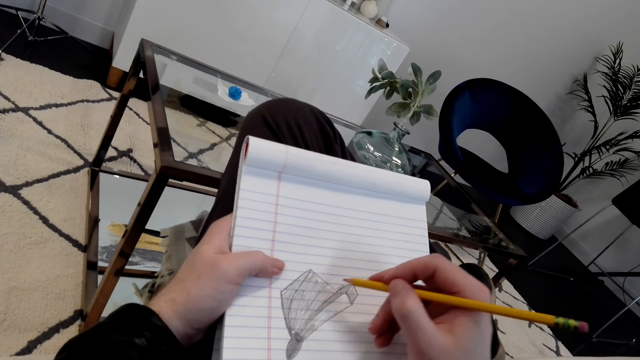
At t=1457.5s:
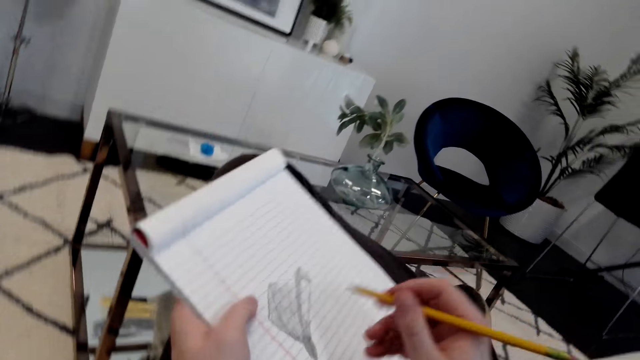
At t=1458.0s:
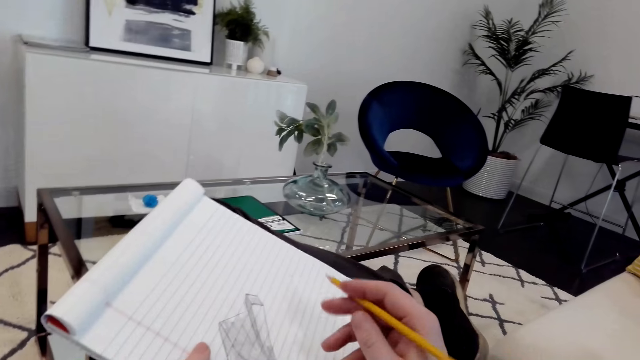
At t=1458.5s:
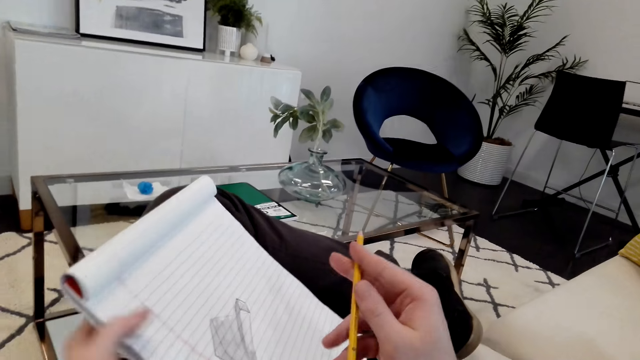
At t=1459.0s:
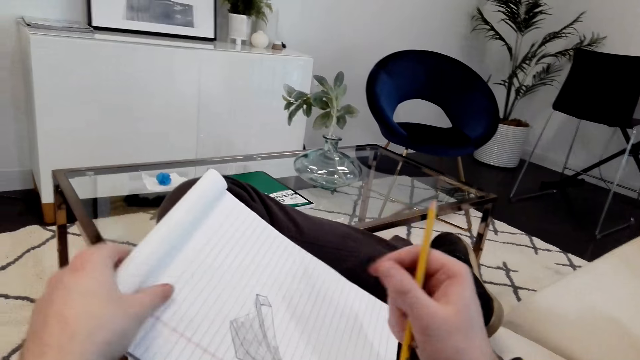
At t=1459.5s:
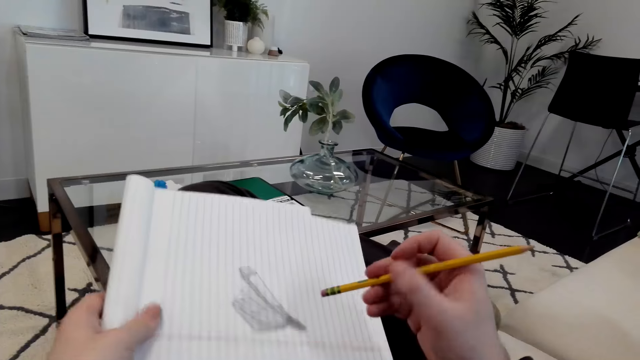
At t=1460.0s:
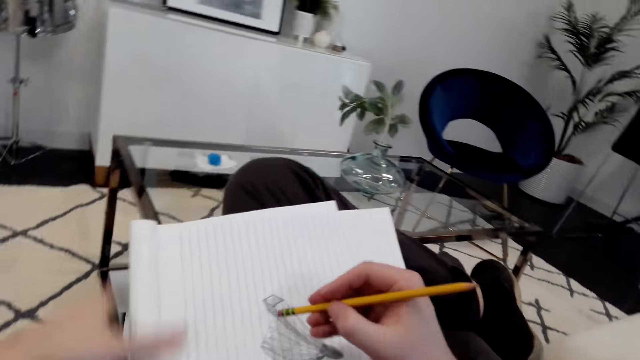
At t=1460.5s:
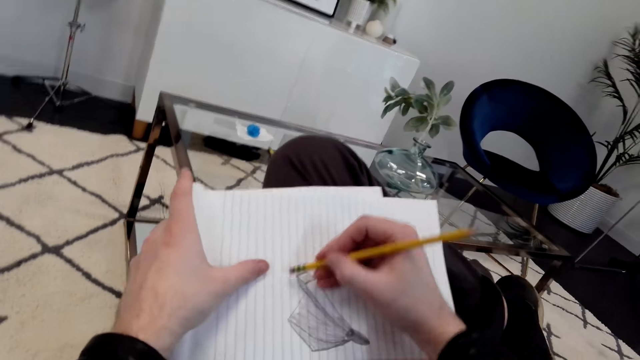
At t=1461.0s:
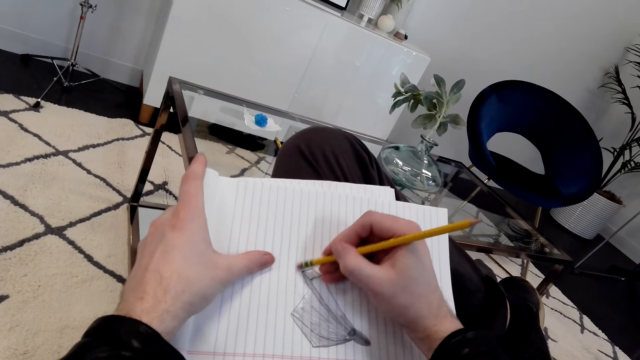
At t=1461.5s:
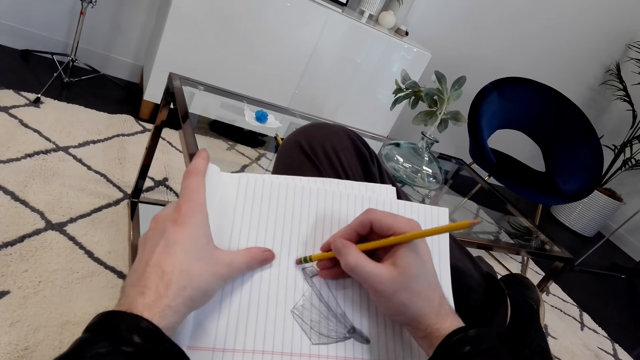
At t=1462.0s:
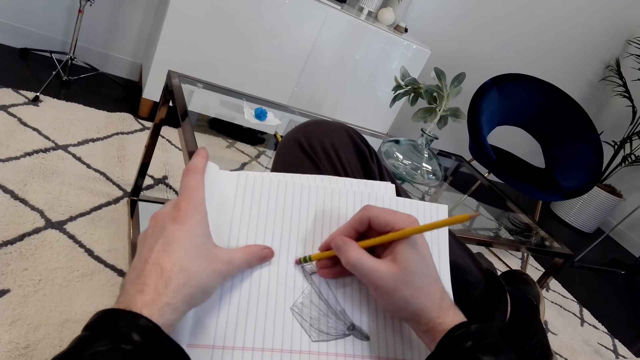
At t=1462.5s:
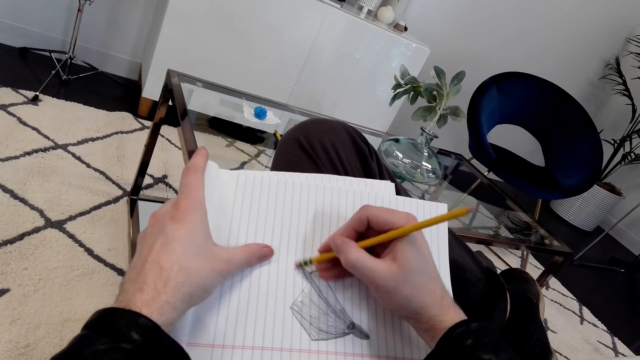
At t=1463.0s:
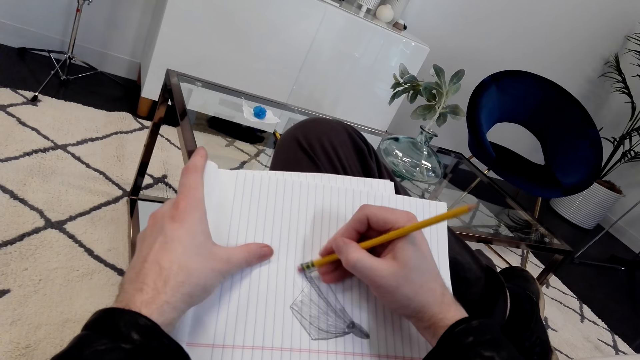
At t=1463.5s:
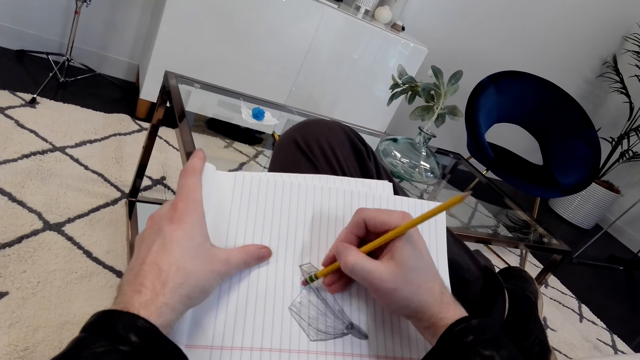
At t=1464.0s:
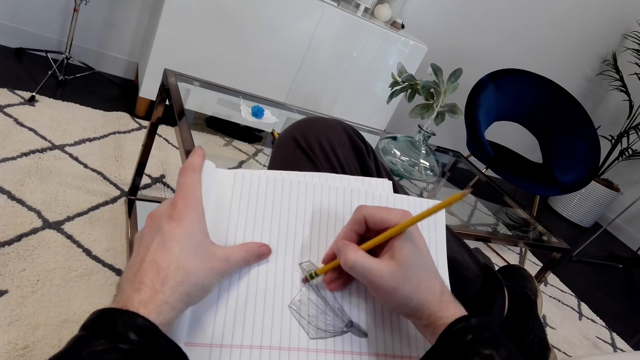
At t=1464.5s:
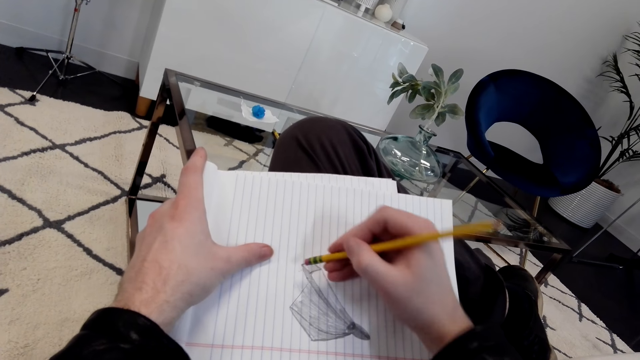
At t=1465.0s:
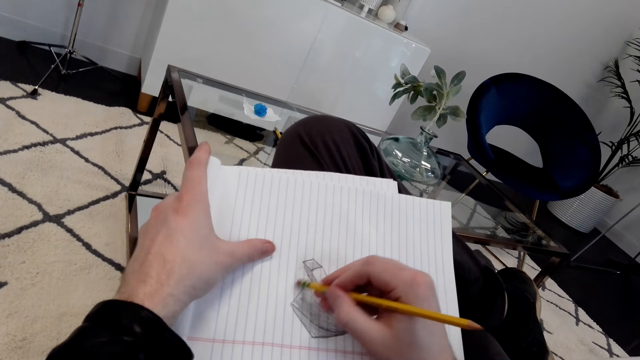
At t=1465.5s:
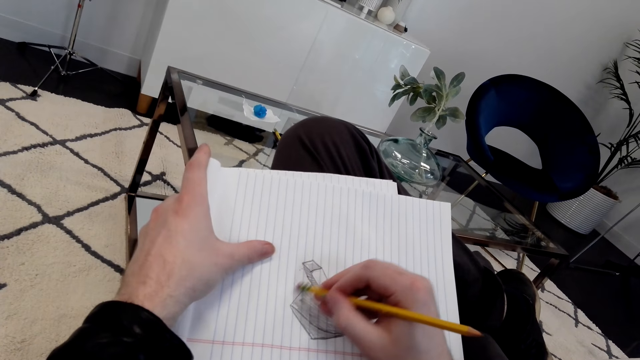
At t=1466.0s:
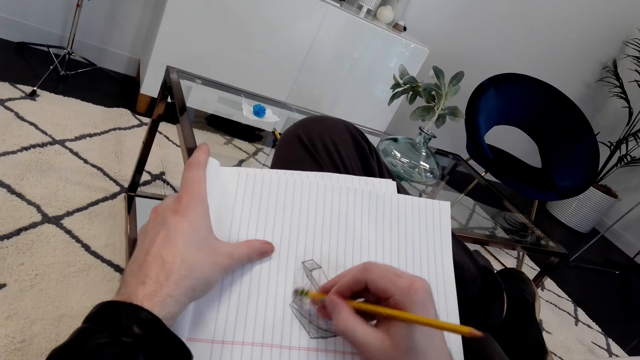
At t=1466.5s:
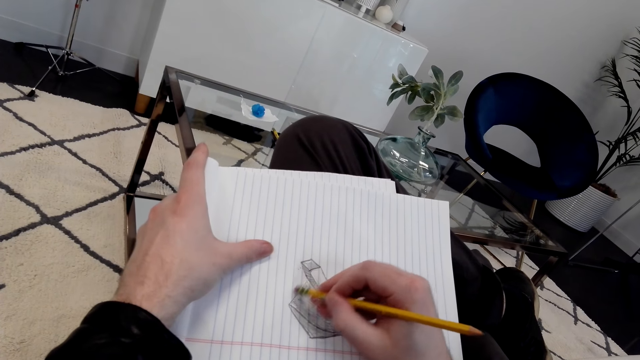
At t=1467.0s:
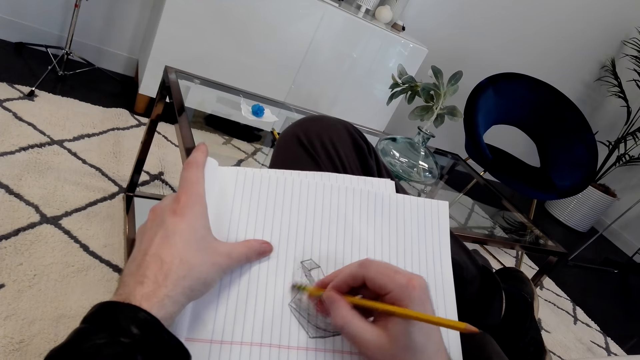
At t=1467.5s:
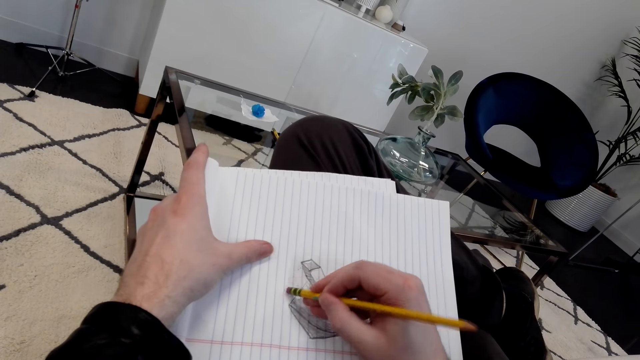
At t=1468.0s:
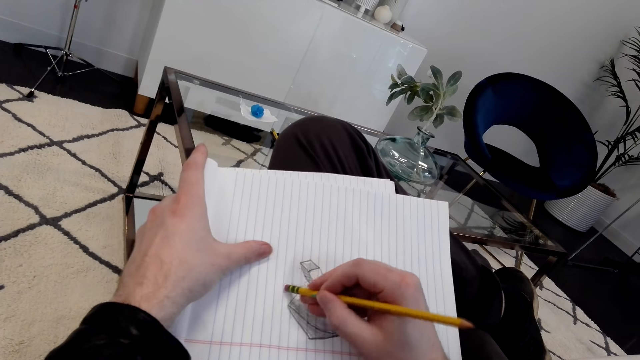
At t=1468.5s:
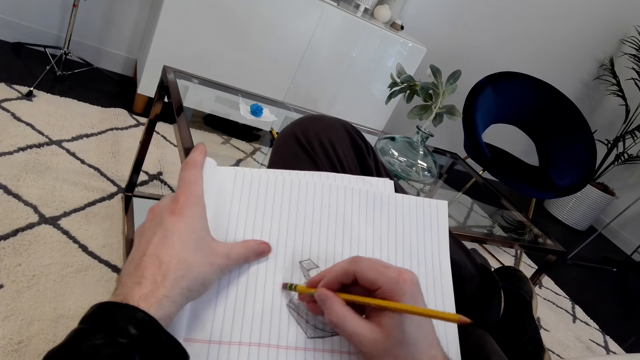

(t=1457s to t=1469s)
The camera wearer rubs the drawing with a pencil rubber.

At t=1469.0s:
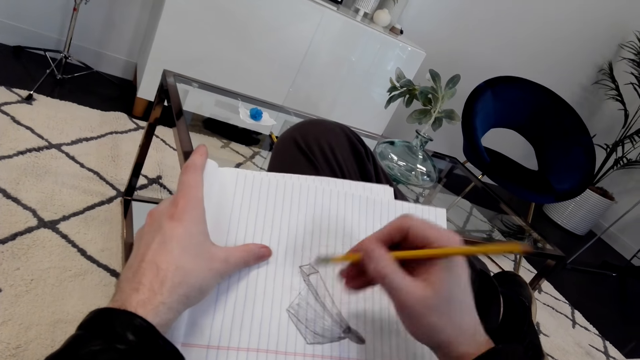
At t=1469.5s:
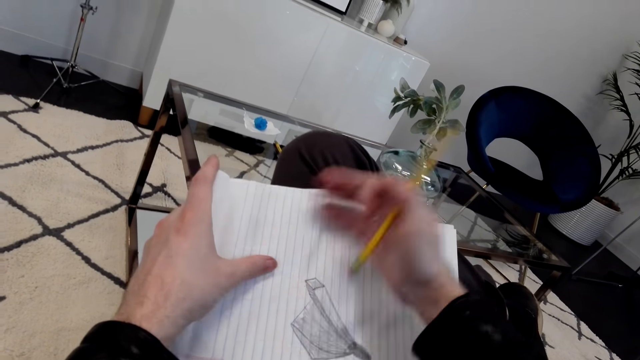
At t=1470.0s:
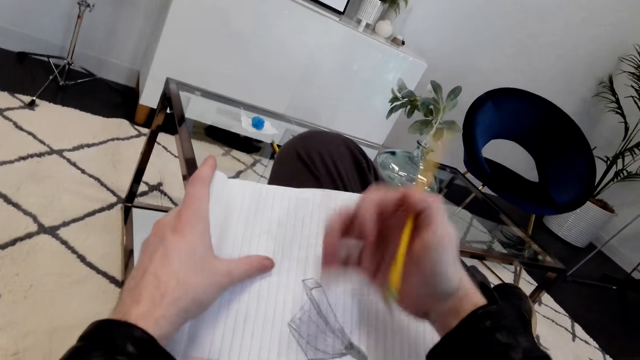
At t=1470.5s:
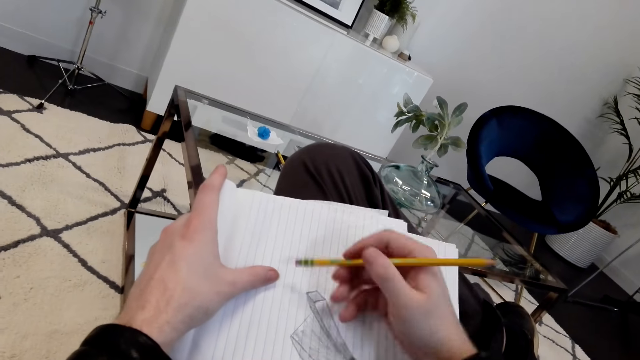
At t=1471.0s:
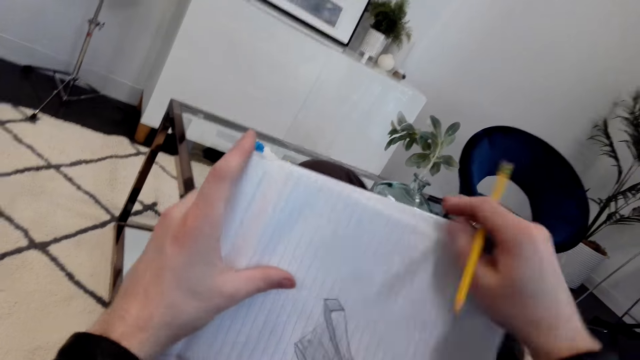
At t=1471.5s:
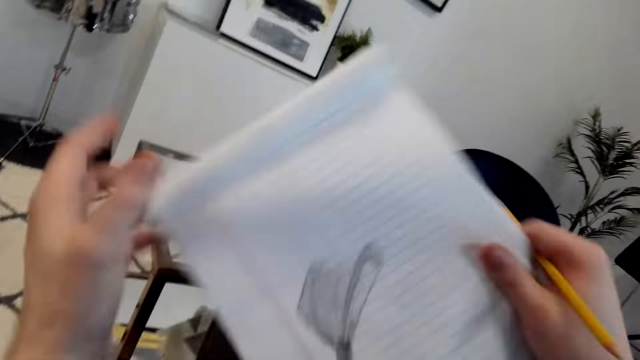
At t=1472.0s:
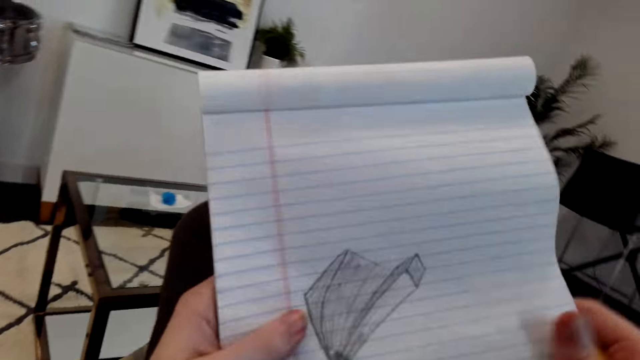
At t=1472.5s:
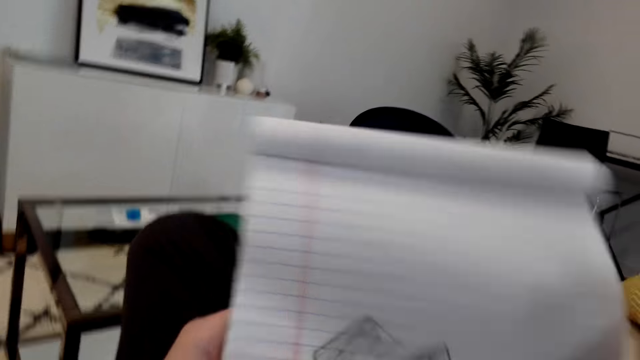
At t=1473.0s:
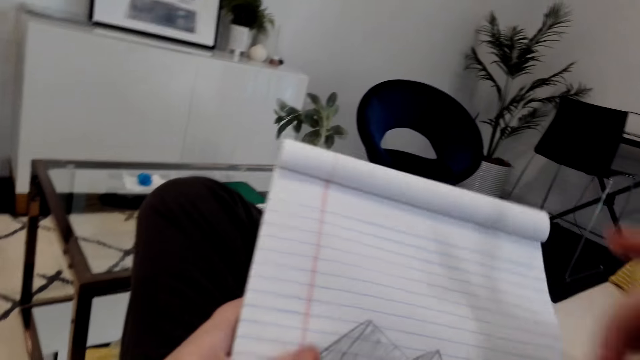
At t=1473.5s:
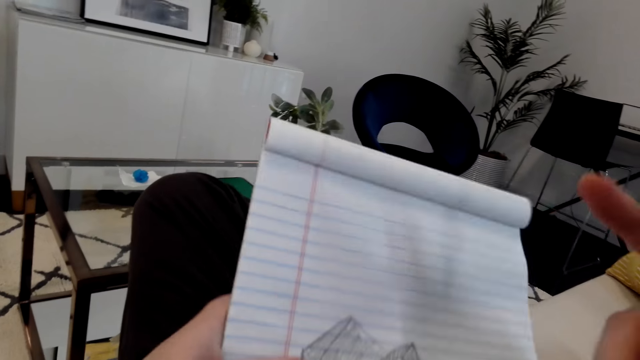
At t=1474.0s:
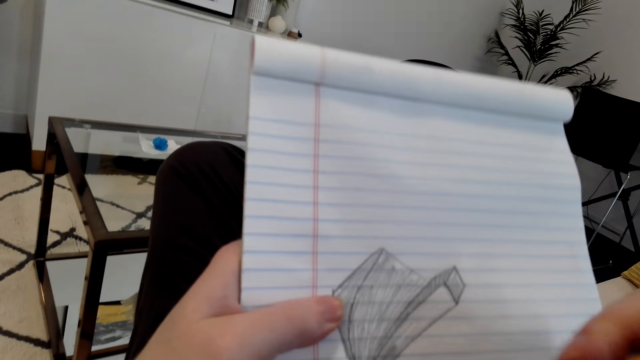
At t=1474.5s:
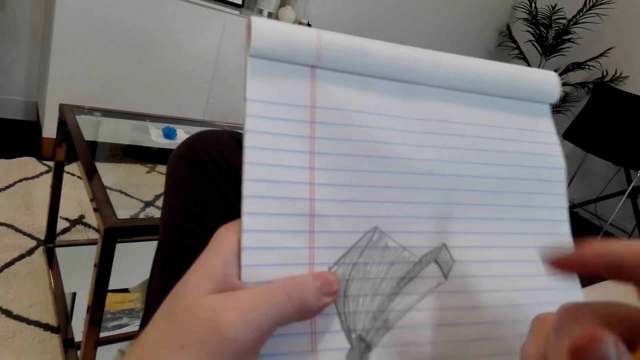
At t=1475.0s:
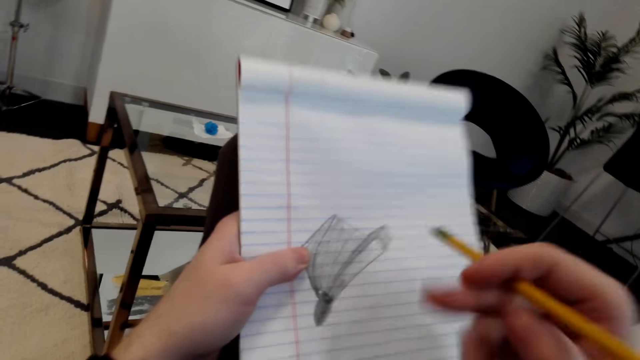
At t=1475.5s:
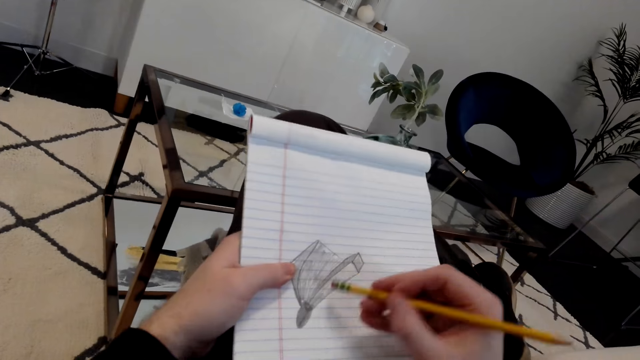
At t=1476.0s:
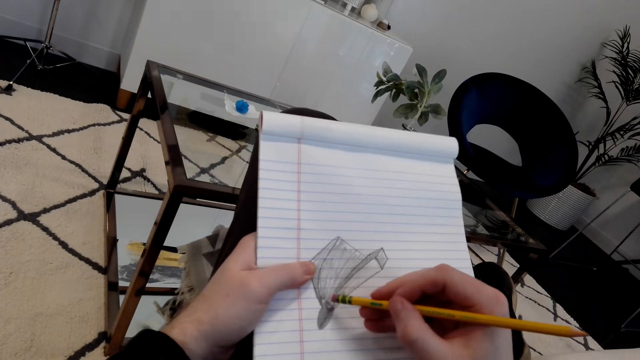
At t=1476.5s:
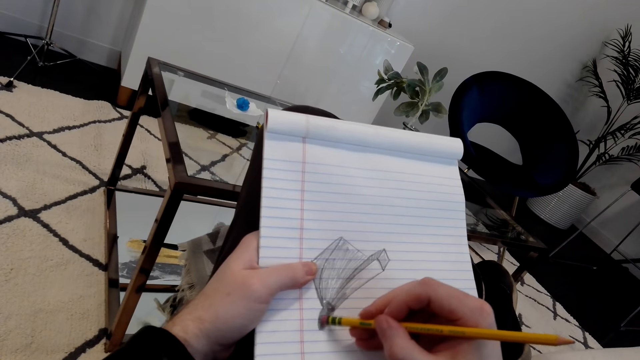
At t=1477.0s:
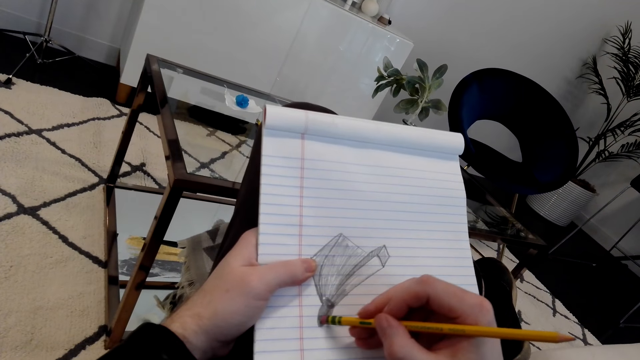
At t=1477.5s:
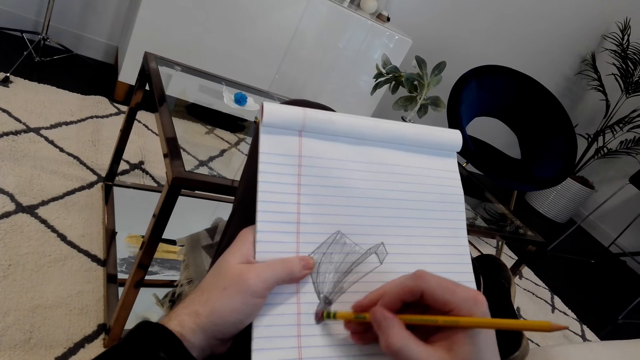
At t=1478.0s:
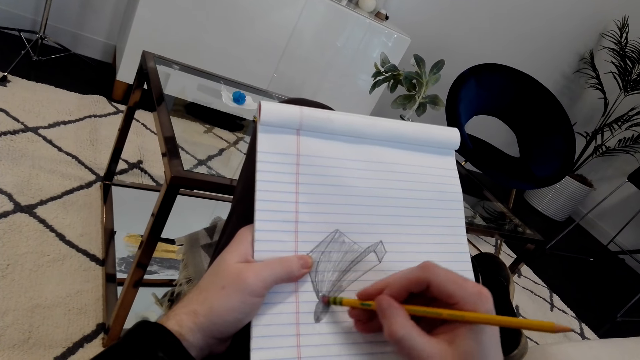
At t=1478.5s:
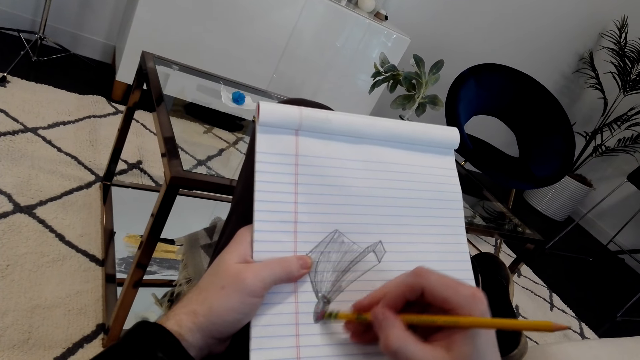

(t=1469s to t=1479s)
The camera wearer puts the book near the face.
